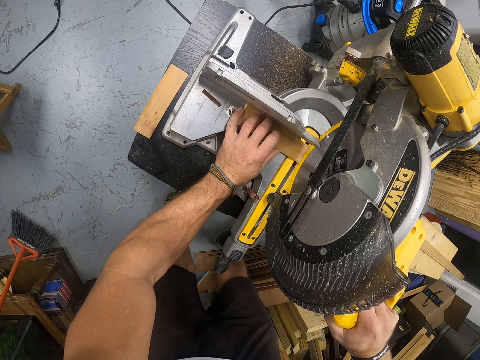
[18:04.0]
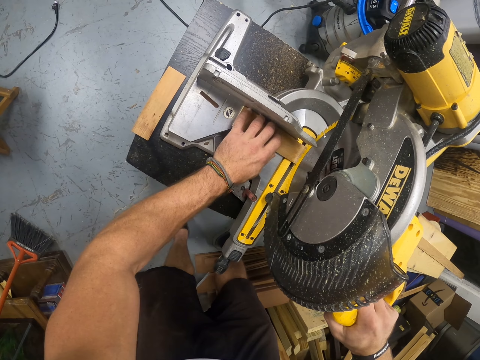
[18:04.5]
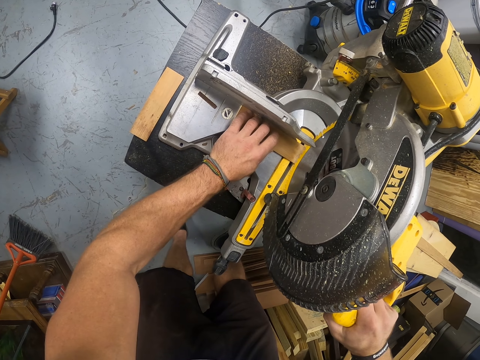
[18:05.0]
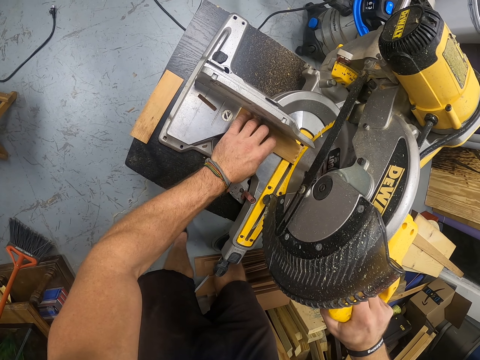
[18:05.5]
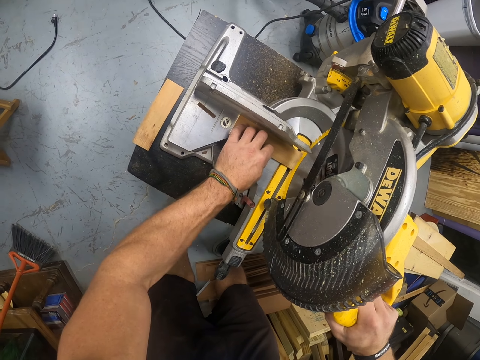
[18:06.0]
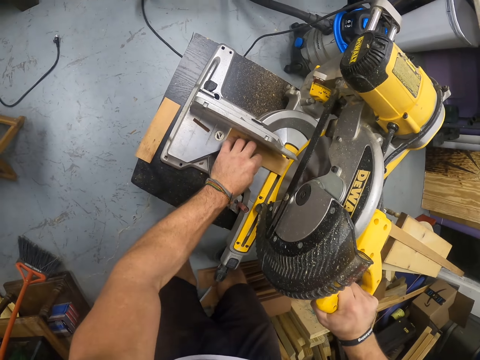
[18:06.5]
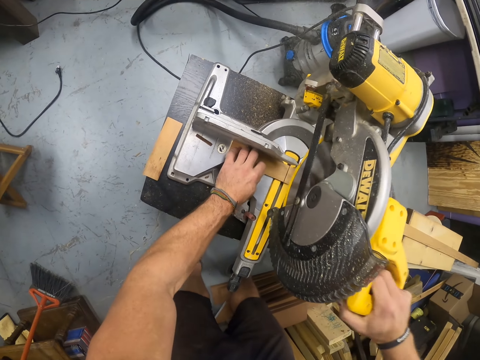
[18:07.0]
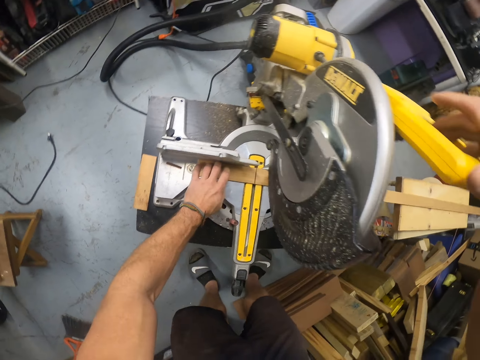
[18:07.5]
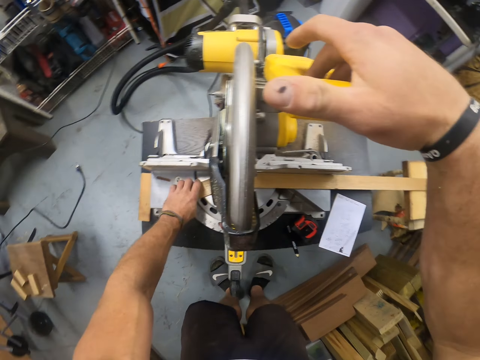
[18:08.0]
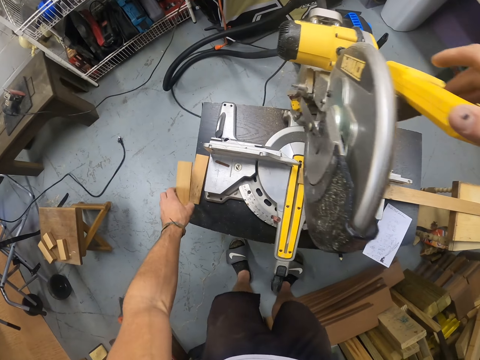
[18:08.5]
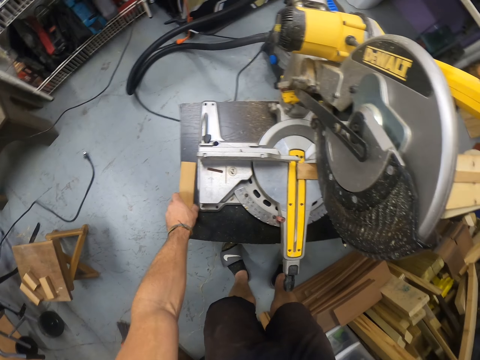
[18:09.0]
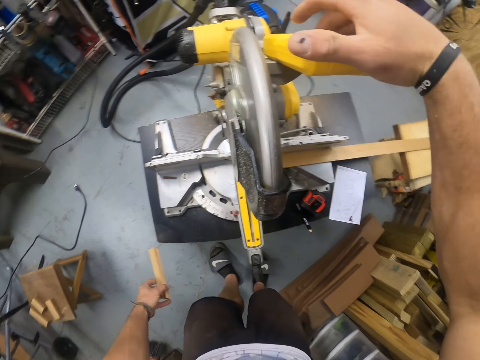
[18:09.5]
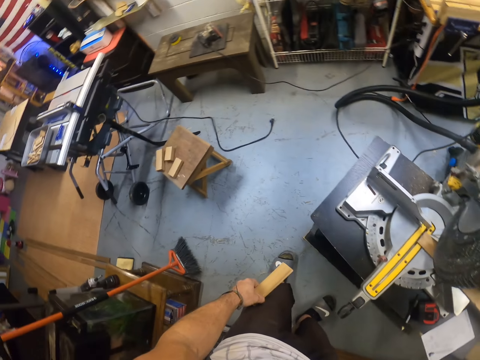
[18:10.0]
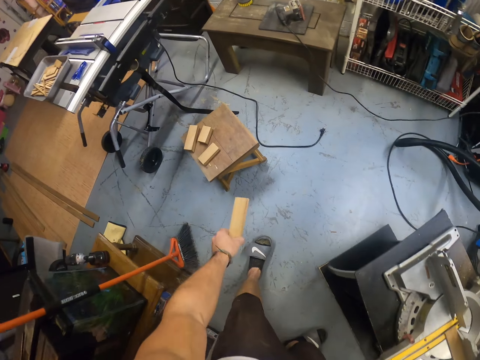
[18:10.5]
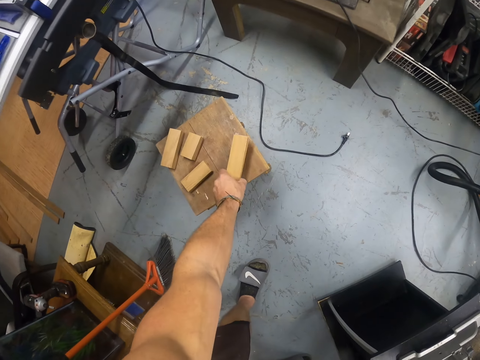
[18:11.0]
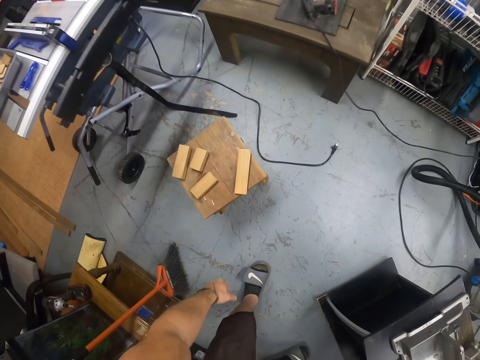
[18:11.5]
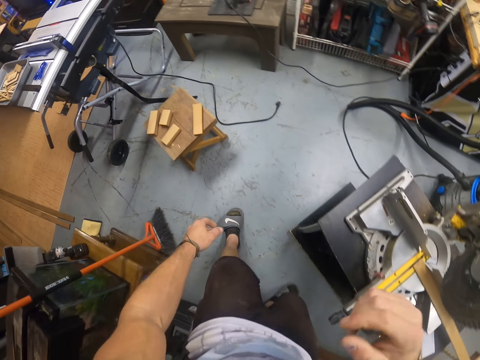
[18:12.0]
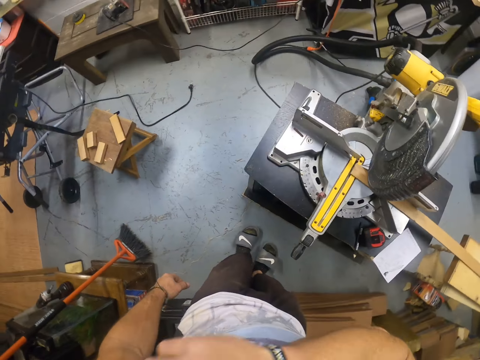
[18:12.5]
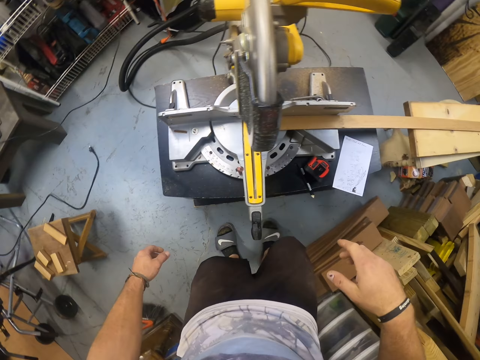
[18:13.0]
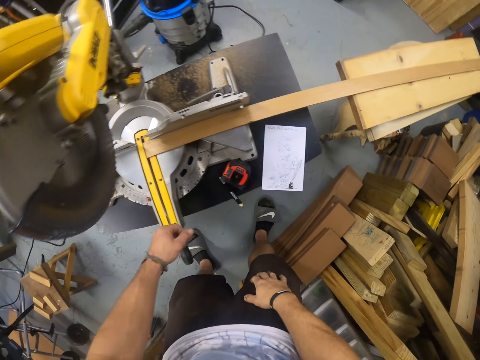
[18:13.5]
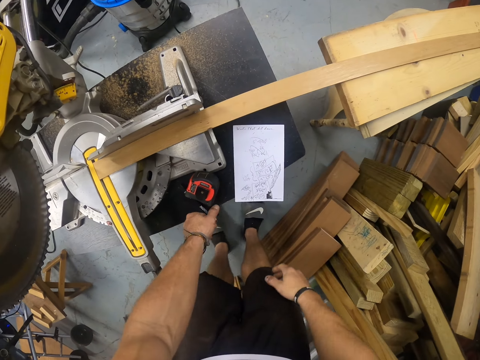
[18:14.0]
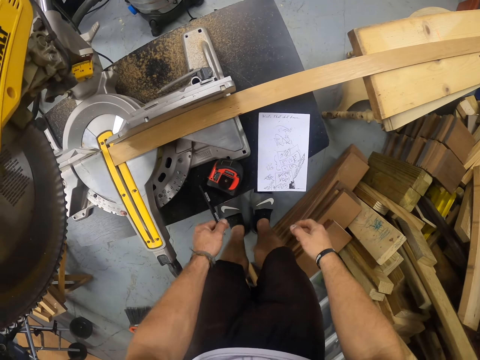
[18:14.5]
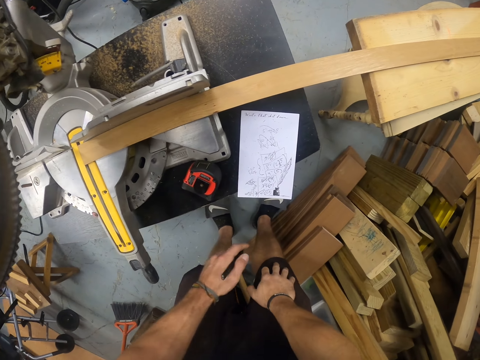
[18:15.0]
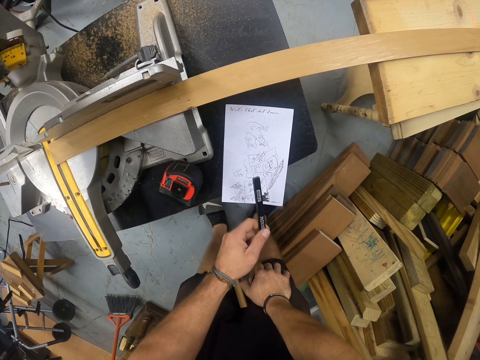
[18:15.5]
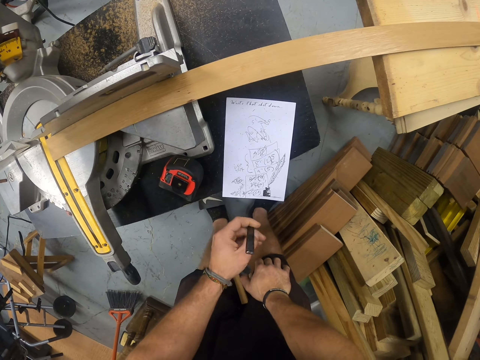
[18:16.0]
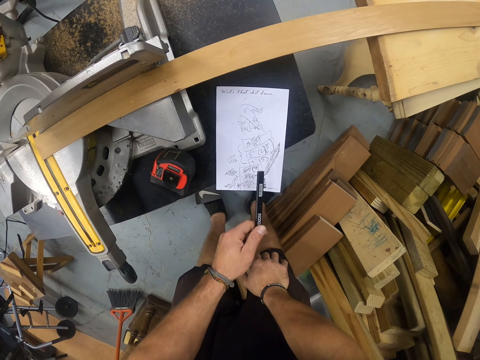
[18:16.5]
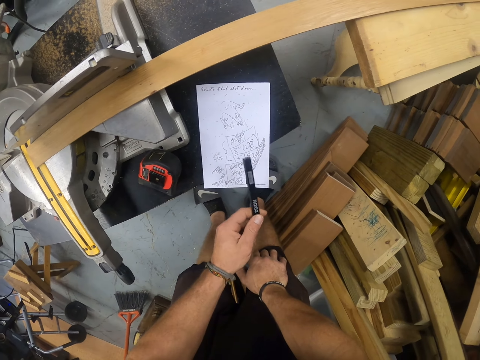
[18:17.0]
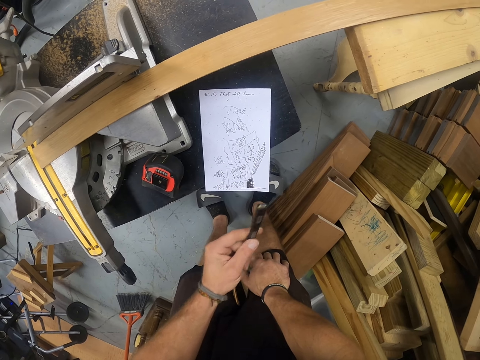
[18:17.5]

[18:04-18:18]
The camera wearer cuts the wood. He picks up the piece of wood from the mitre saw with his left hand. He places the piece of wood on the table. He picks up the cut piece of wood from the table with his right hand. He drops the cut pieces of wood in his left hand on the bench. He cleans his face with his right hand. He adjusts the camera. He picks up the pencil from the table with his left hand. He taps the pencil on a paper on the bench with his left hand.

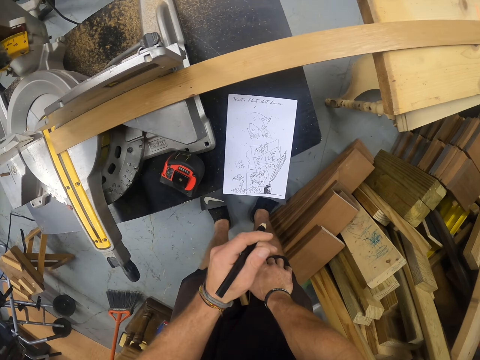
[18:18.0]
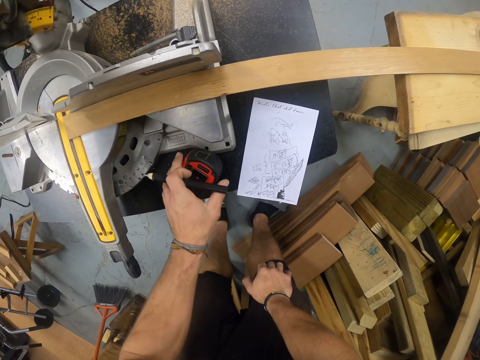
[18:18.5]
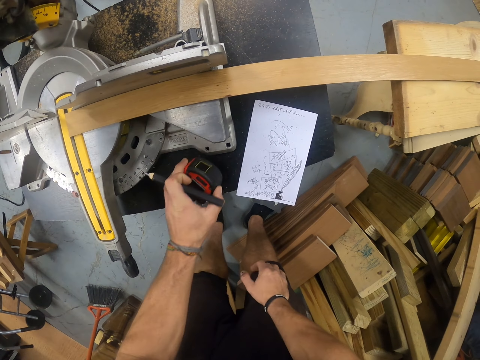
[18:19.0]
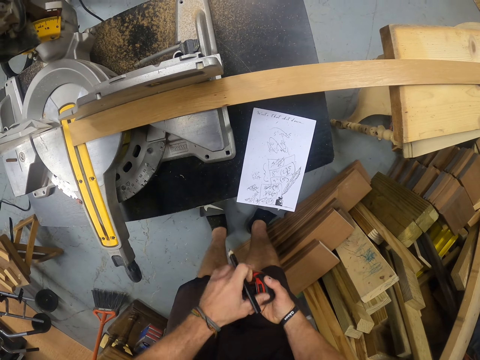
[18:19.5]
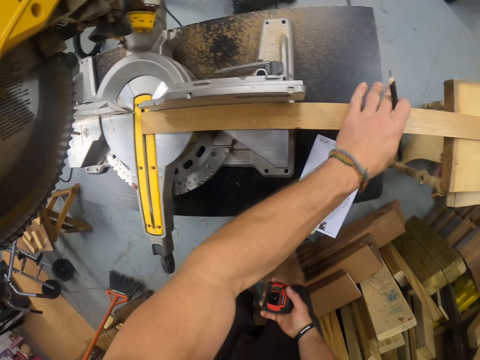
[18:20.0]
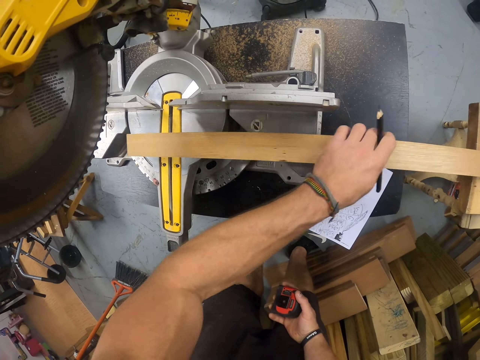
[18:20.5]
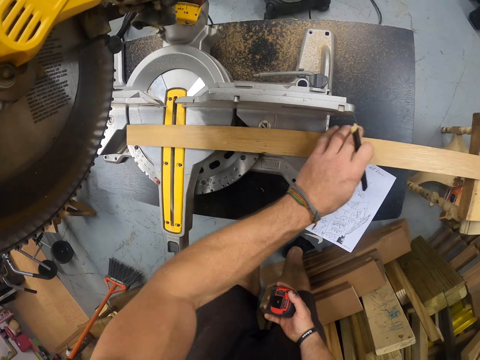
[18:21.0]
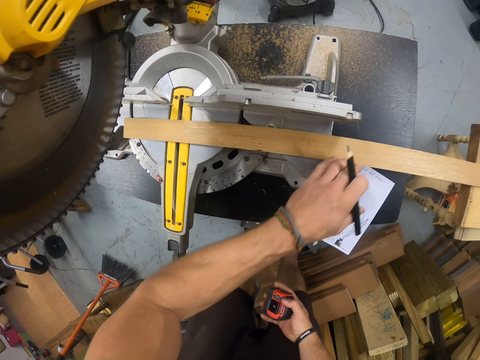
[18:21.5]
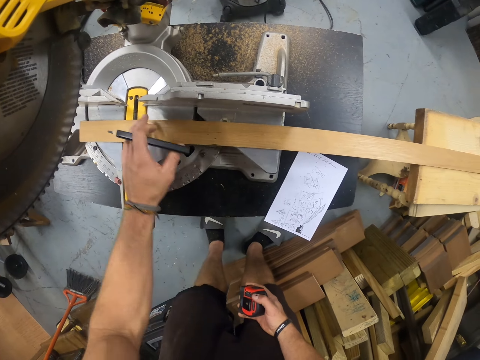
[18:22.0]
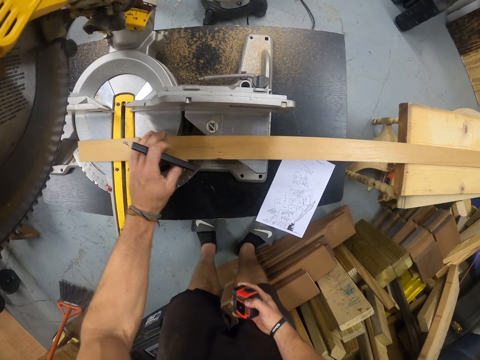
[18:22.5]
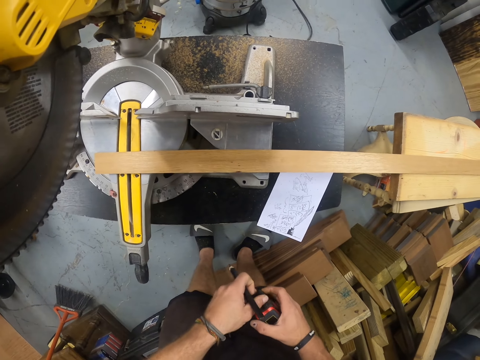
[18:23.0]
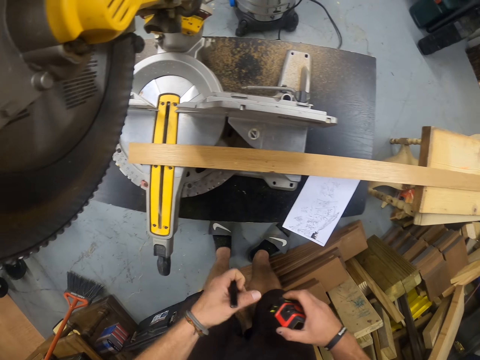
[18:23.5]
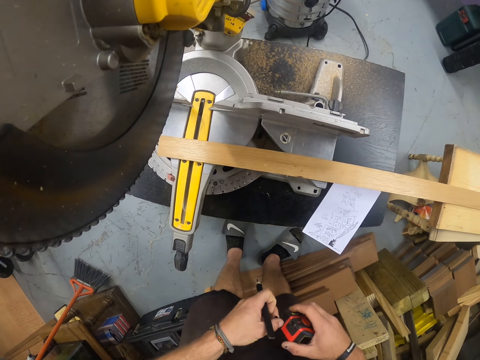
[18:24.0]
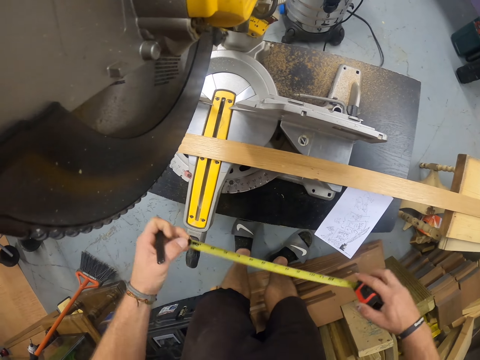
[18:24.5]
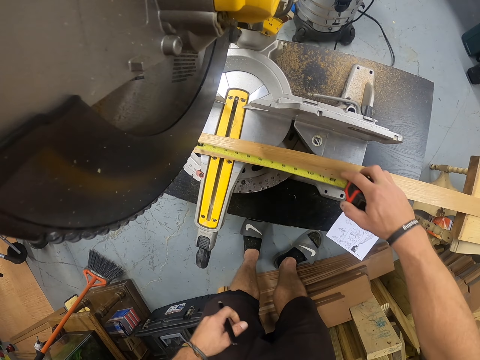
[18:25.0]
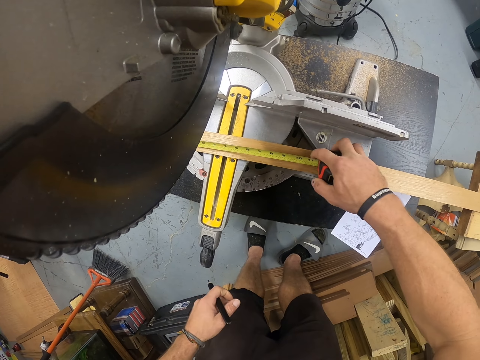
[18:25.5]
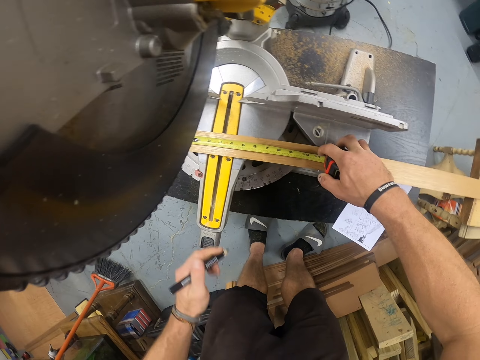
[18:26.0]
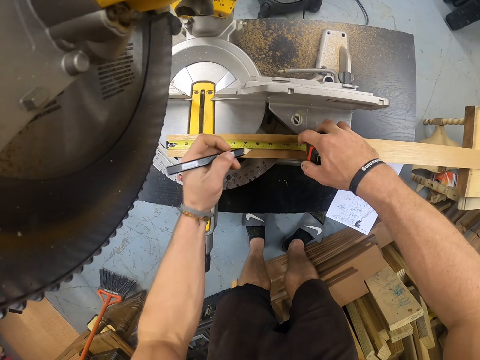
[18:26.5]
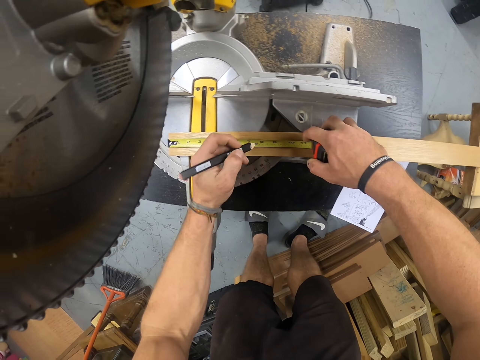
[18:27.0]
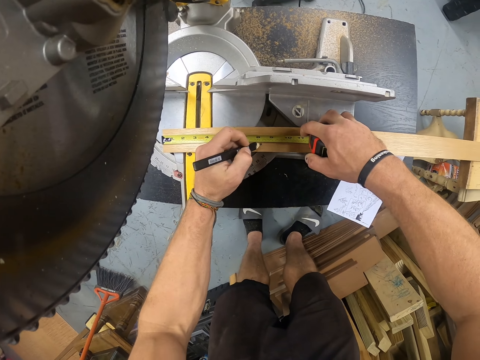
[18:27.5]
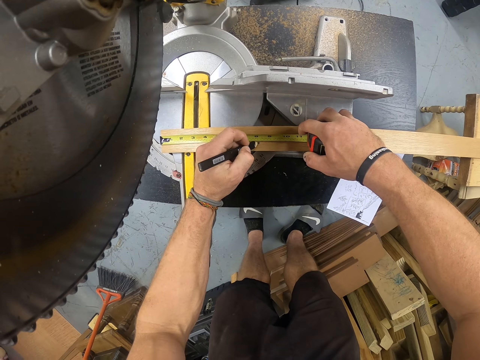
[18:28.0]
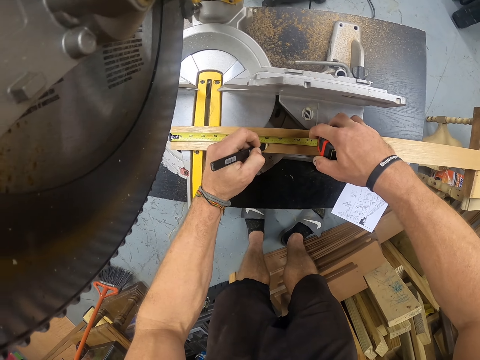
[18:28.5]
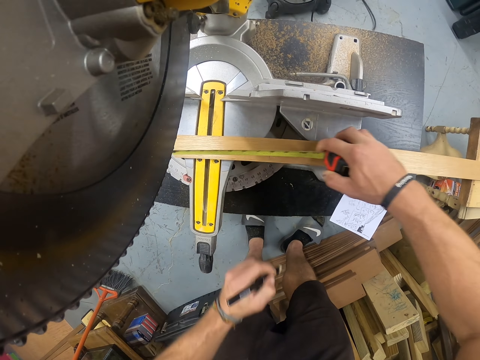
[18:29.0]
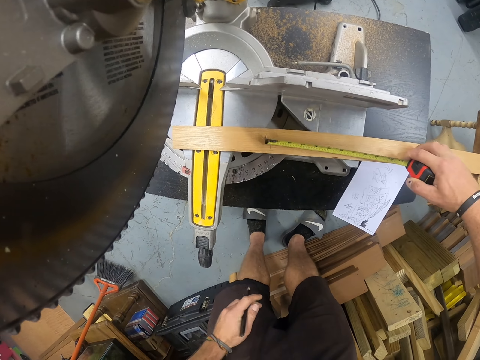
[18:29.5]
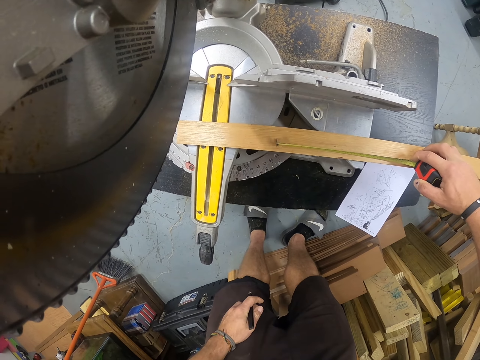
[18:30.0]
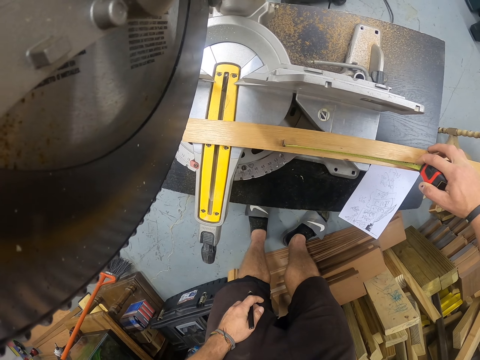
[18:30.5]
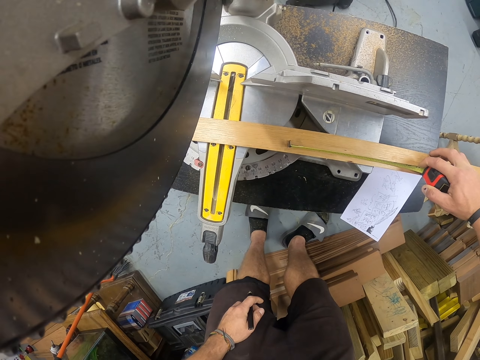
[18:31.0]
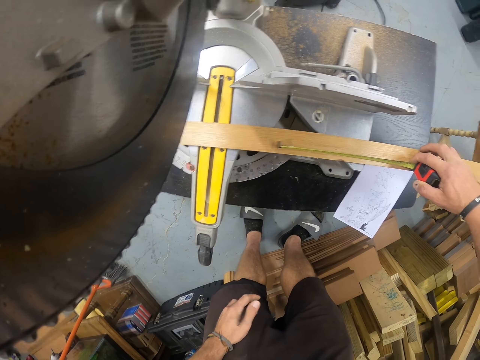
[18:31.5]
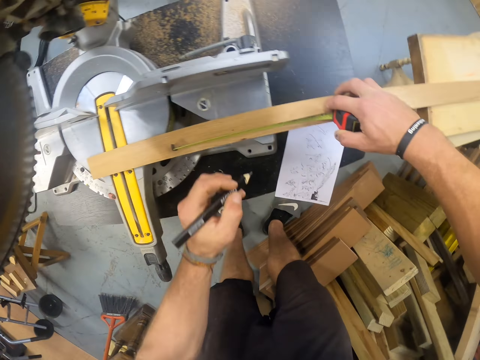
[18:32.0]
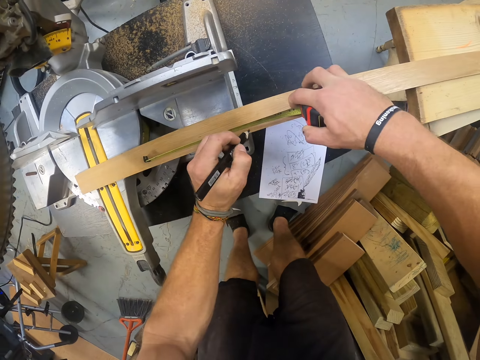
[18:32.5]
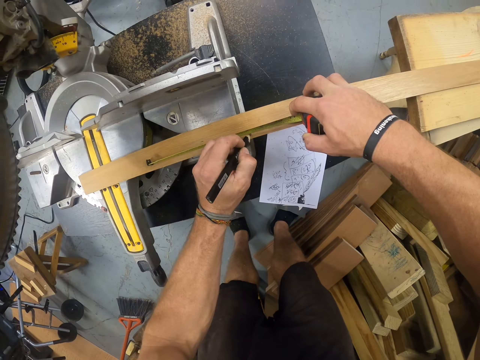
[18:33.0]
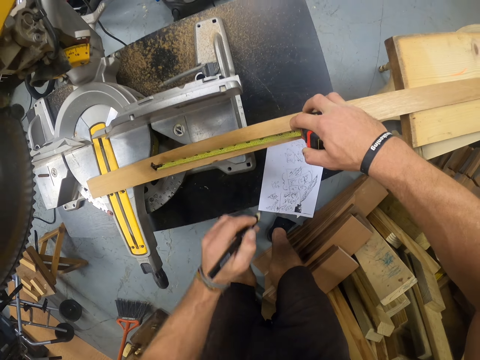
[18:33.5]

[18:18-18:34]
The camera wearer examines the paper on the table. He picks up a measuring tape from the bench with his left hand. He passes the measuring tape to his right hand from his left hand. He picks up a wood from the bench with his left hand. He drops the wood on the sawing machine with his left hand. He pushes the piece of wood on the table. He extends the measuring tape with both hands. He measures the wood on the sawing machine with the measuring tape in his right hand. He marks a point on the wood on the sawing machine with the pencil in his left hand. He measures the wood on the sawing machine with the measuring tape in his right hand. He marks a point on the wood on the sawing machine with the pencil in his left hand.
